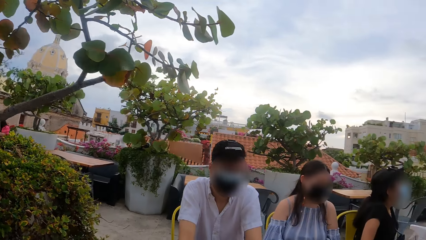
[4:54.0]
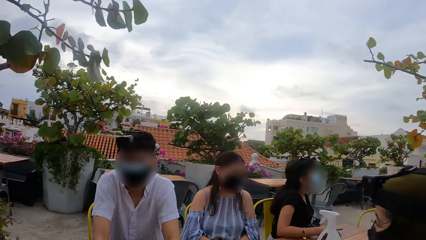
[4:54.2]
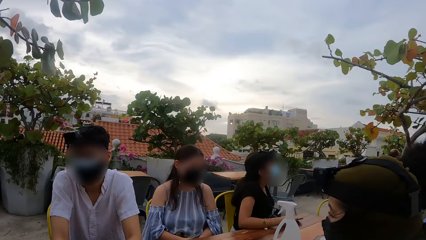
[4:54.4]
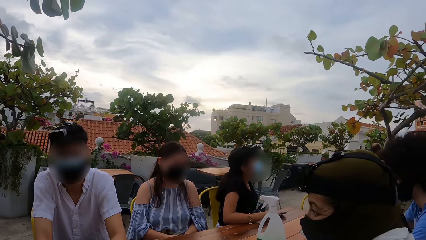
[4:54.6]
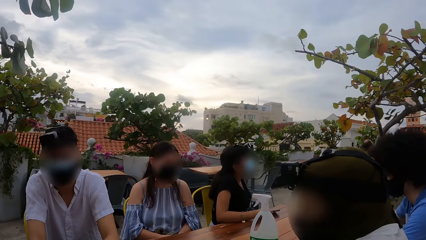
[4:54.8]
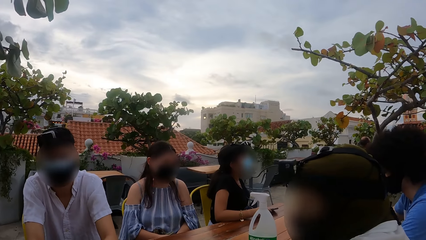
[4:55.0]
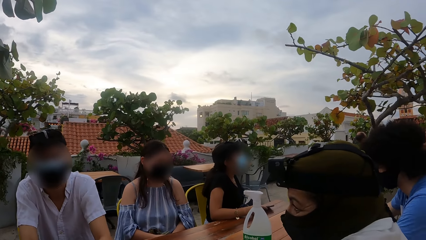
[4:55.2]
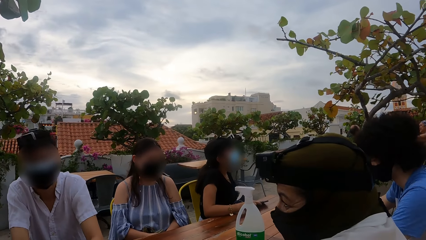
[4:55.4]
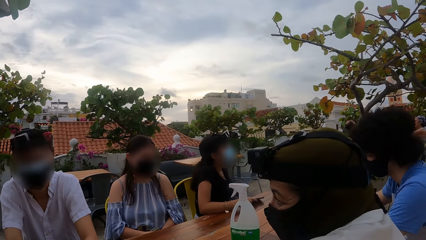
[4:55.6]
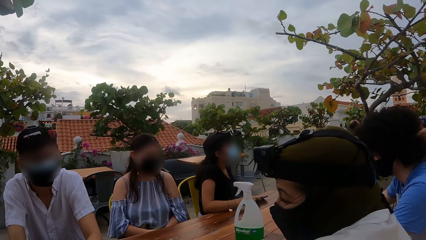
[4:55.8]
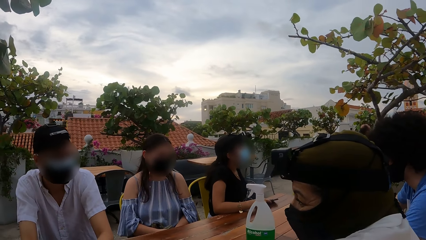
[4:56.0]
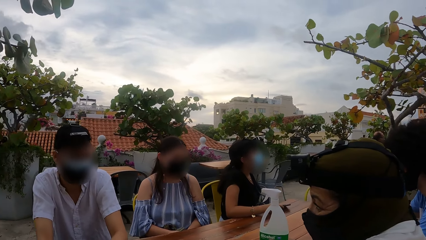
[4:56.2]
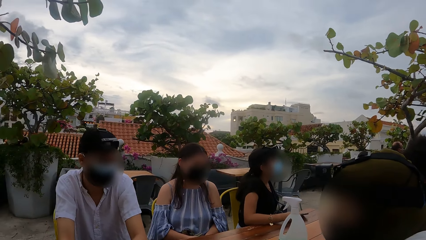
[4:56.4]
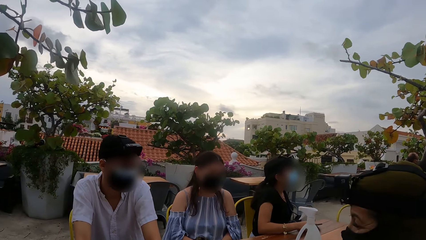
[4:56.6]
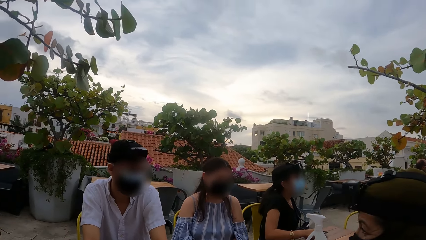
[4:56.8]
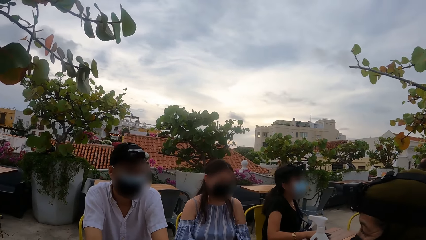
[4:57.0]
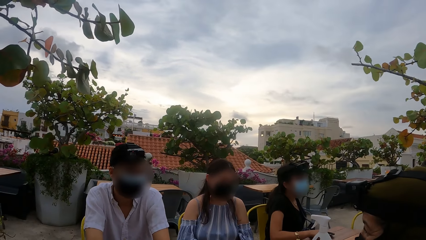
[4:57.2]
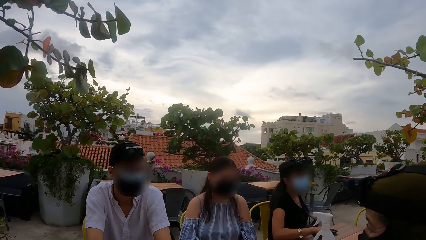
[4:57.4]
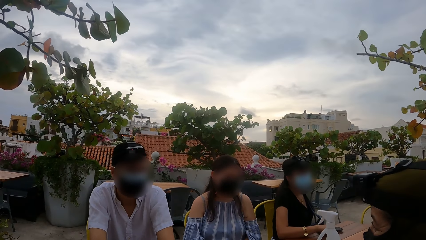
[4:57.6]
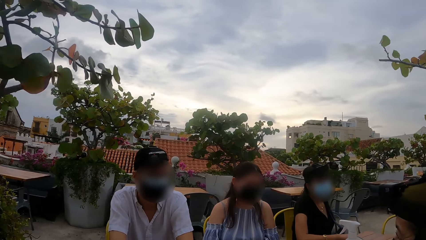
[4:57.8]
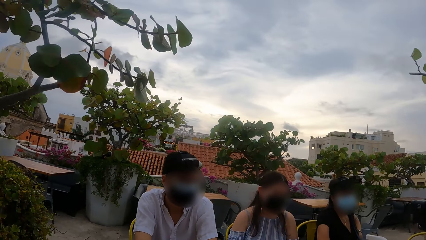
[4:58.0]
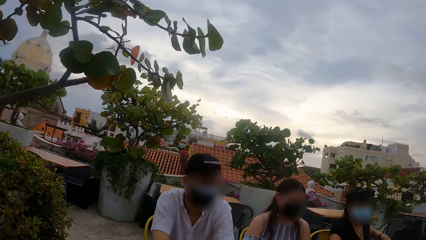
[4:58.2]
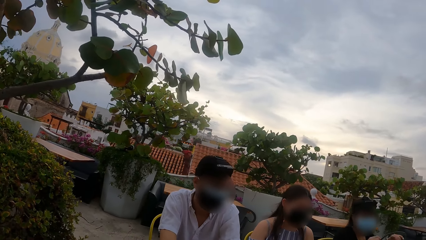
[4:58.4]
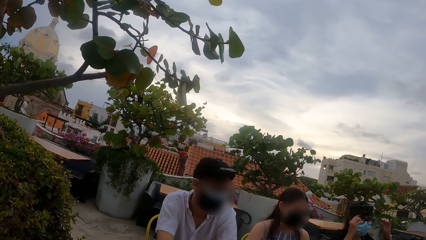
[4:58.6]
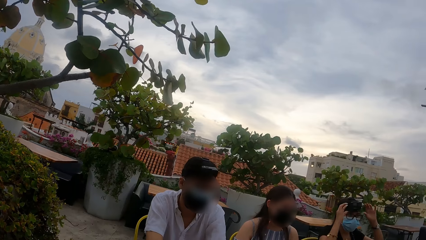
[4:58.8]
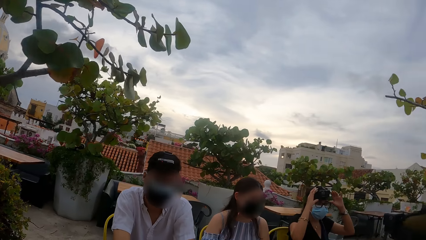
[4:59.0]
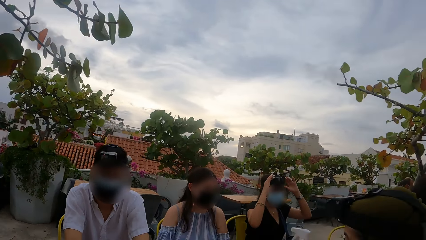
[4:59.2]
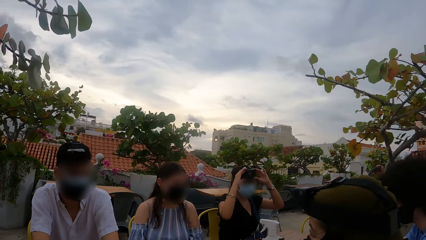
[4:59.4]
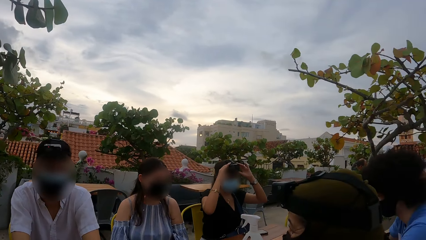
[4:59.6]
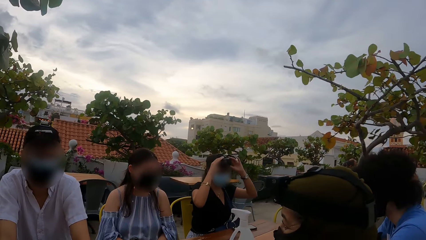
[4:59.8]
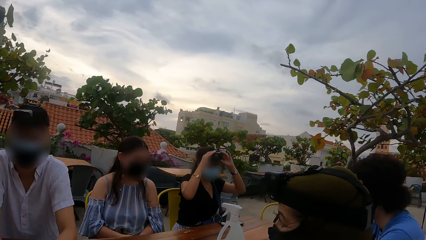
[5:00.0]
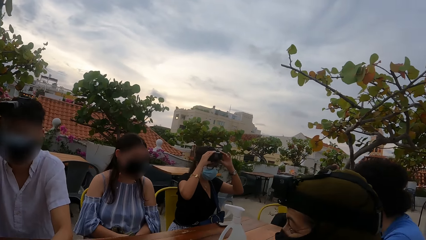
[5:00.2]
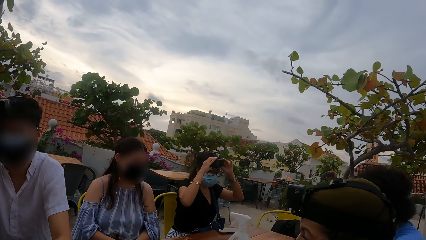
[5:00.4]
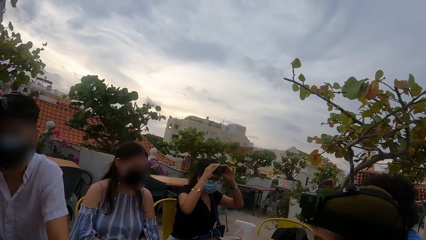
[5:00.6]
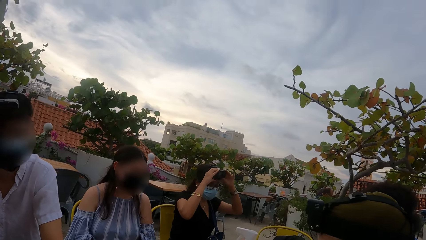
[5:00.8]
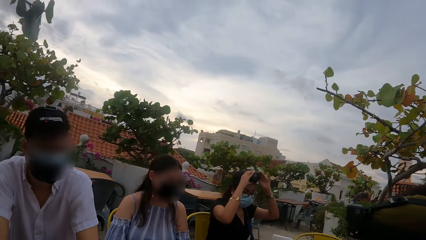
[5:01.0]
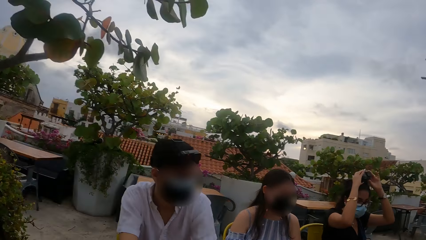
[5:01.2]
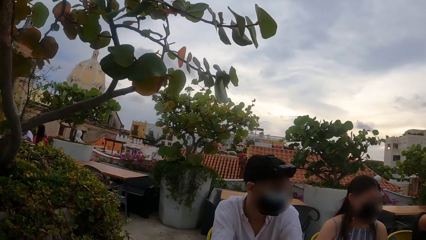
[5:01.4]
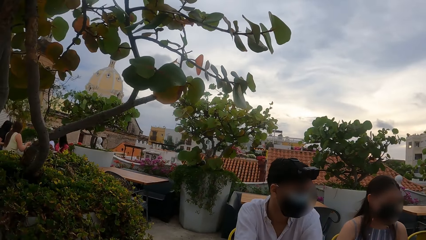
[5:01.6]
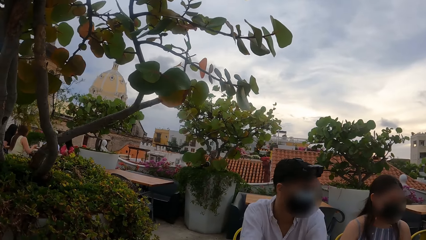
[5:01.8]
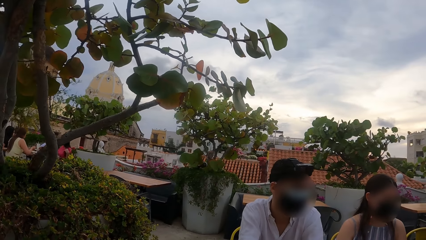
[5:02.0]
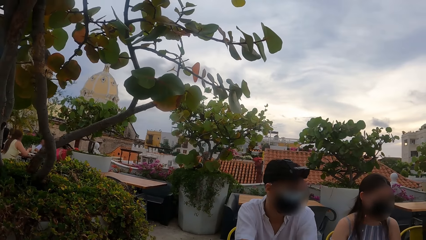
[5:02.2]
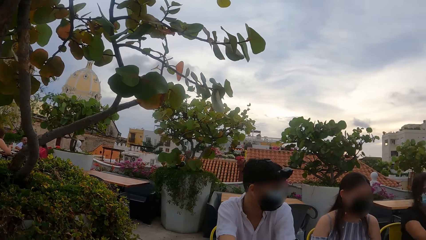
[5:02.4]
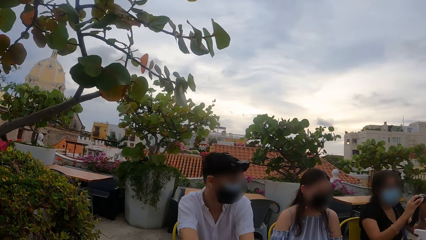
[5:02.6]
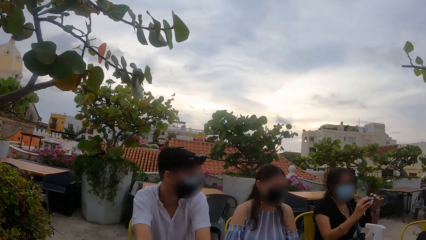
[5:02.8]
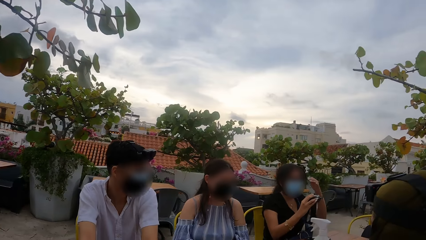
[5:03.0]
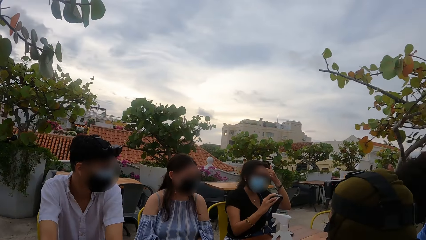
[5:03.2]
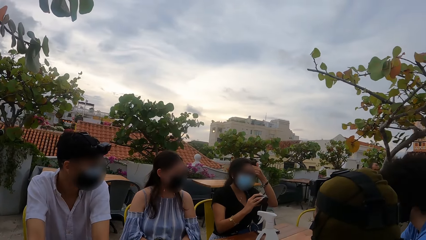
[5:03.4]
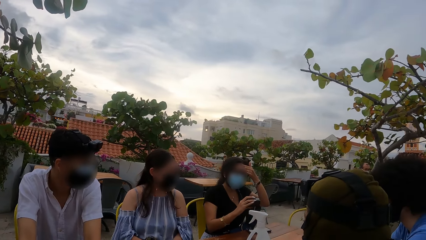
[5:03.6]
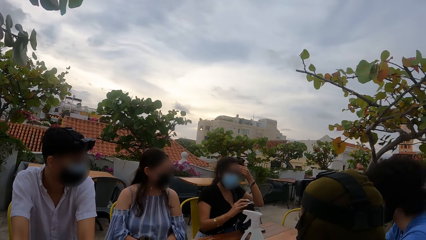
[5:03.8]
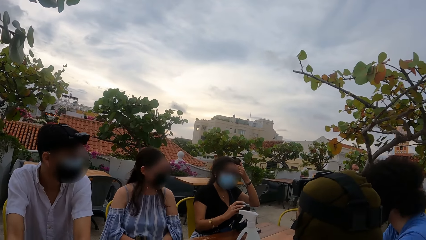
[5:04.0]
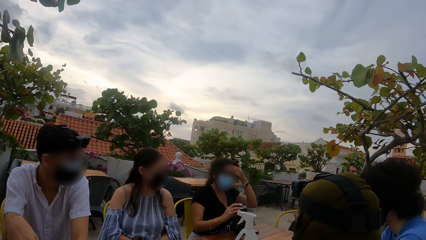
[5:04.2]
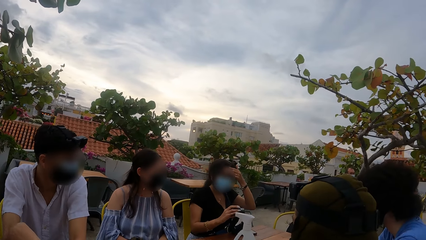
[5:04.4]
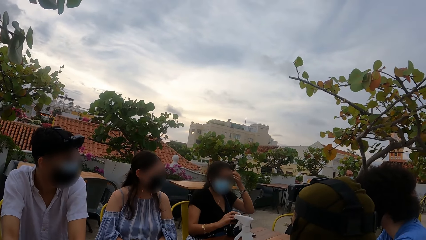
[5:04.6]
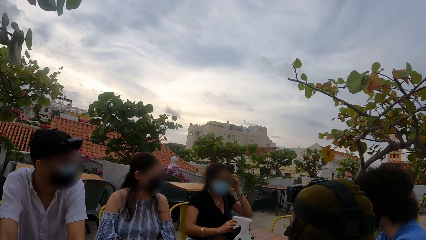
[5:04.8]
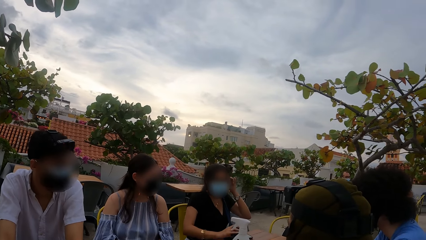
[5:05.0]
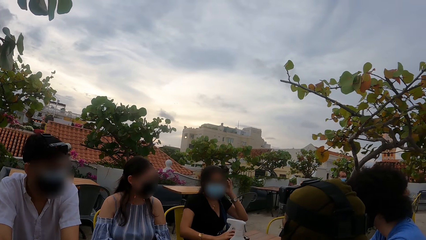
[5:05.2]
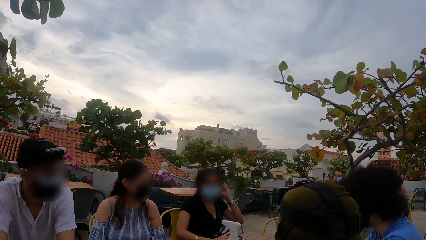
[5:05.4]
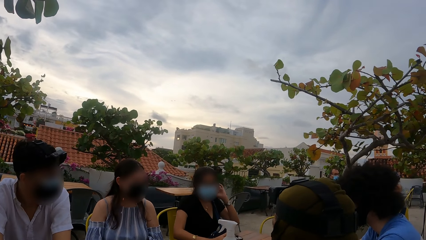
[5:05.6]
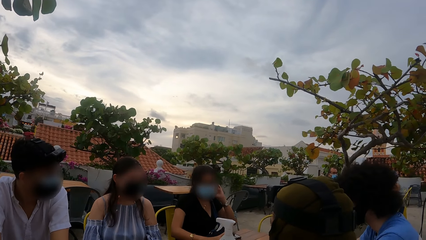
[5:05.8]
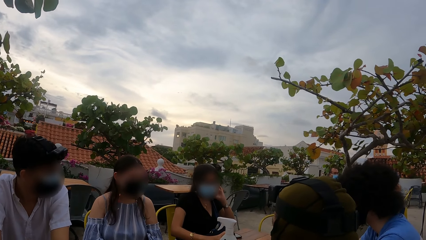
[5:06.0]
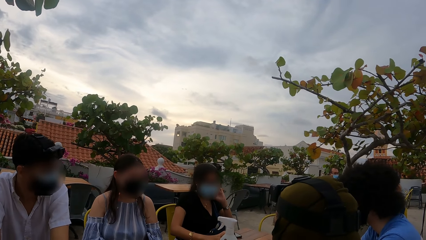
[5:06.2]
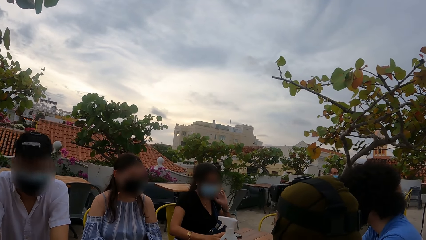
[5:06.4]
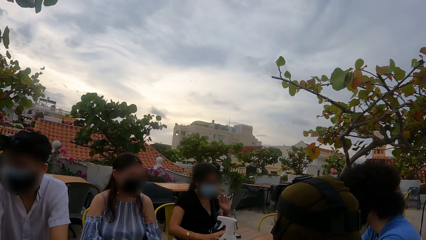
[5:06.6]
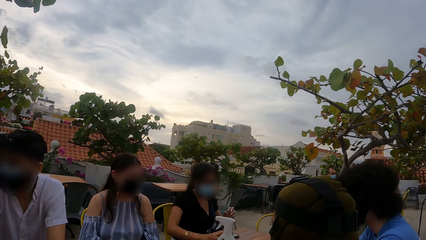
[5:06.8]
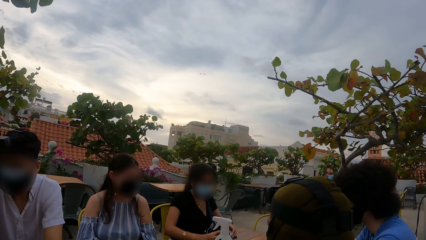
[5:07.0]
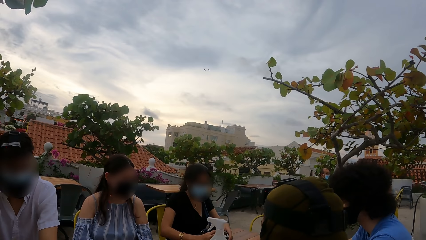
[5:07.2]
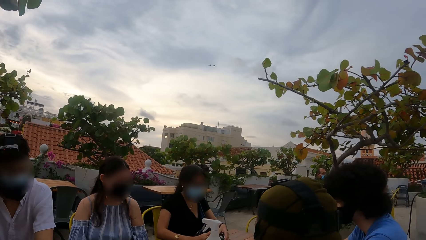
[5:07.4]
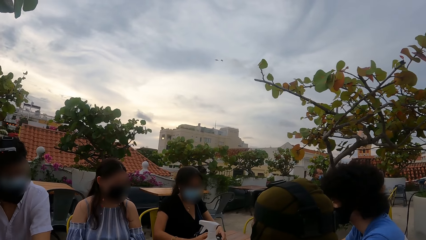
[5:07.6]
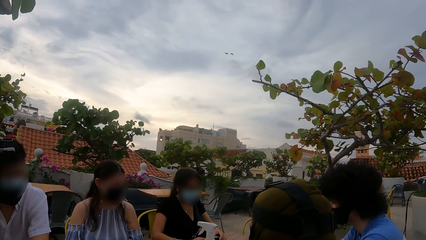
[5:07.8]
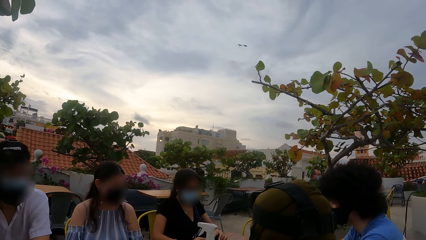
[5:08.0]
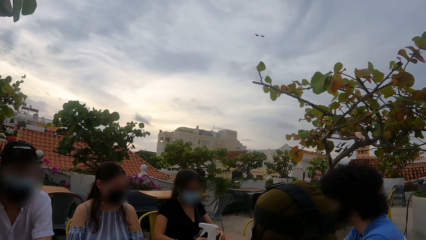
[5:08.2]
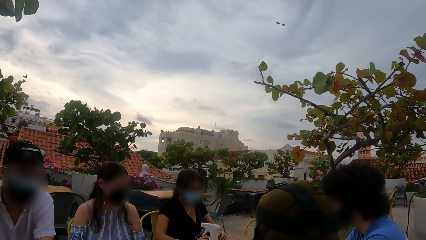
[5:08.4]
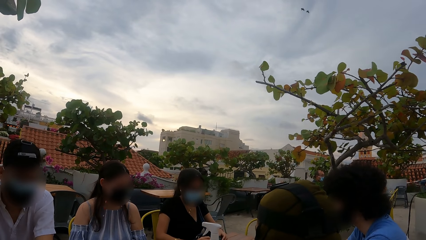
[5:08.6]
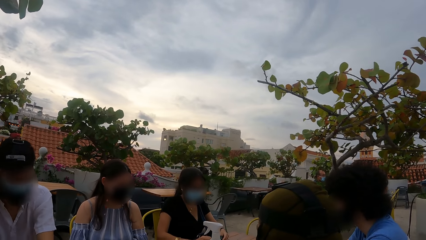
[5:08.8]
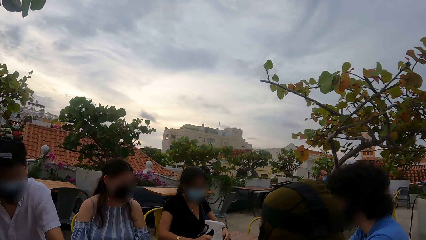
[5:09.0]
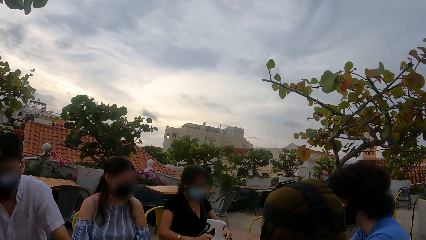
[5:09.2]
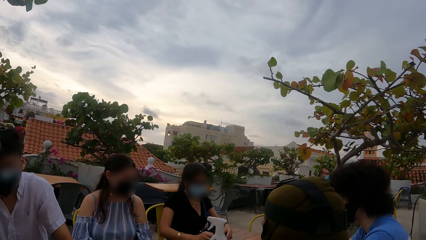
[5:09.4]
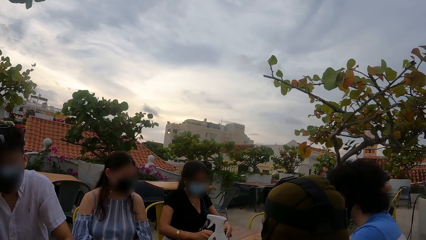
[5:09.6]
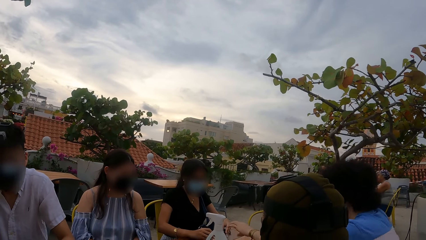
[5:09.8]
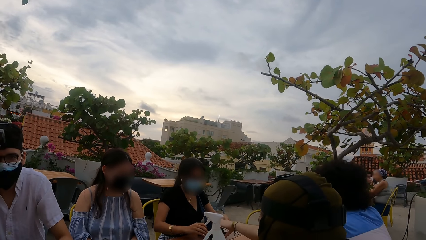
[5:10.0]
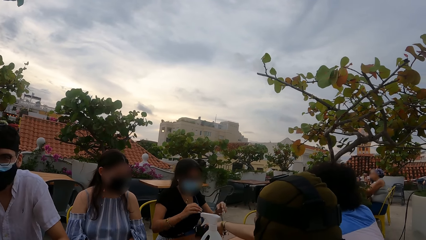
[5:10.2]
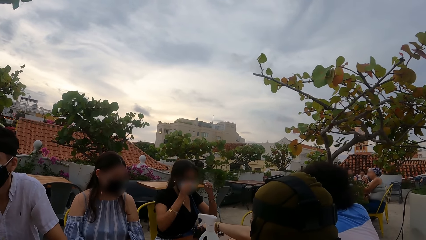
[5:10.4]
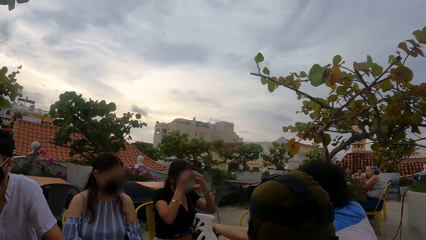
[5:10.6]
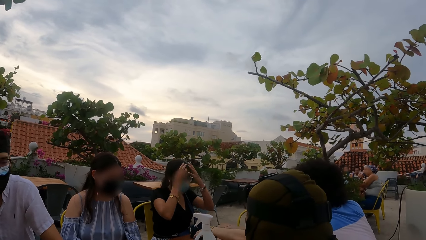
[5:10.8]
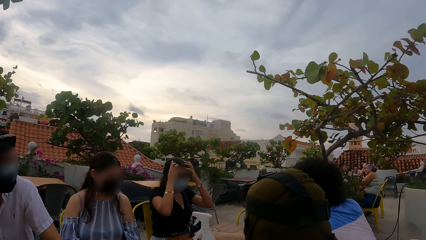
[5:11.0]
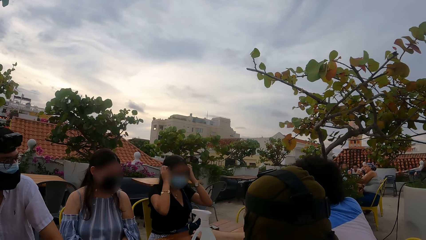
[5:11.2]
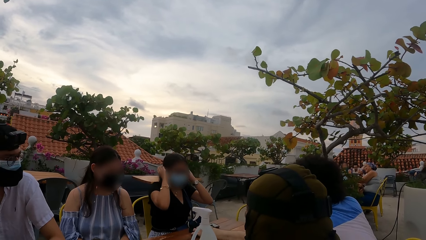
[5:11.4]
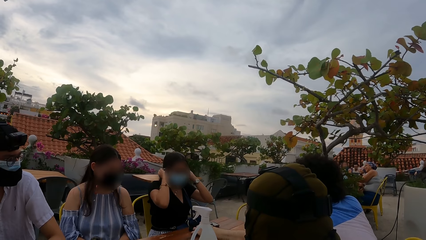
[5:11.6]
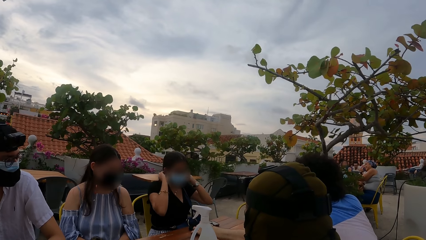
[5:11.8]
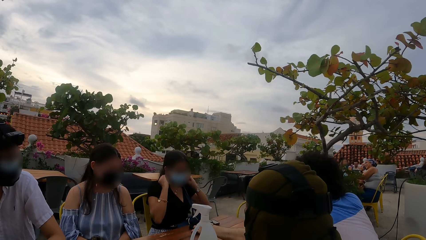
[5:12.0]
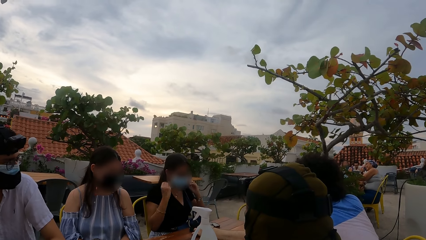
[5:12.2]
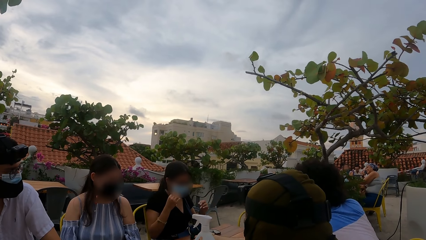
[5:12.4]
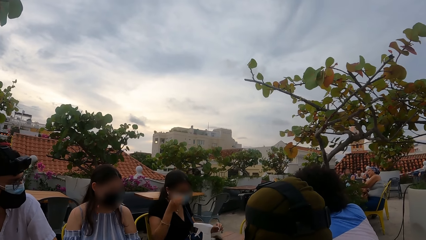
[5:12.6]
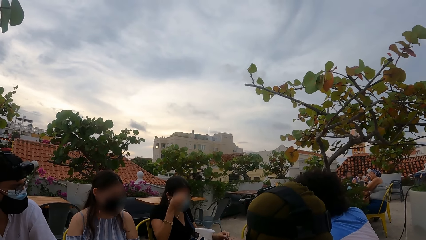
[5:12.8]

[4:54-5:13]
A woman touches a headcam on her head with both hands. The woman removes the camera on her head with both hands. The woman holds the headcam with her right hand. The woman touches her face with her left hand. The woman drops the headcam on a table with her left hand. The woman touches her face with both hands.
